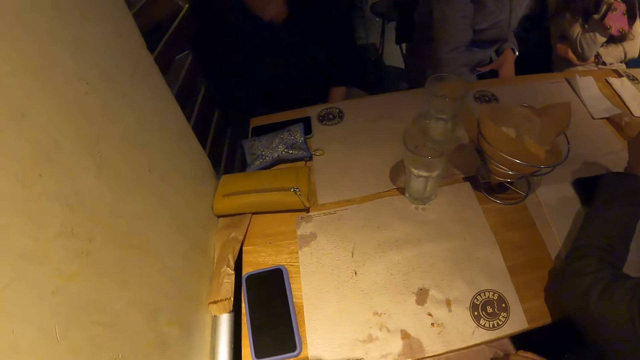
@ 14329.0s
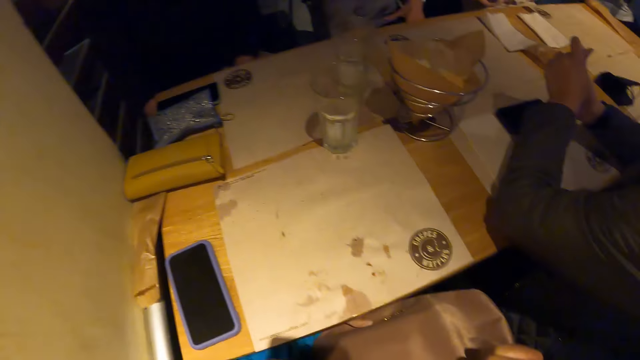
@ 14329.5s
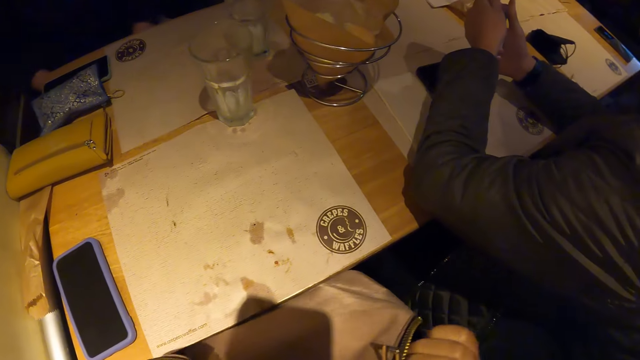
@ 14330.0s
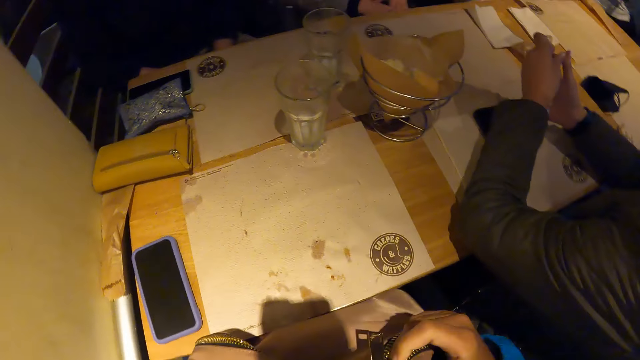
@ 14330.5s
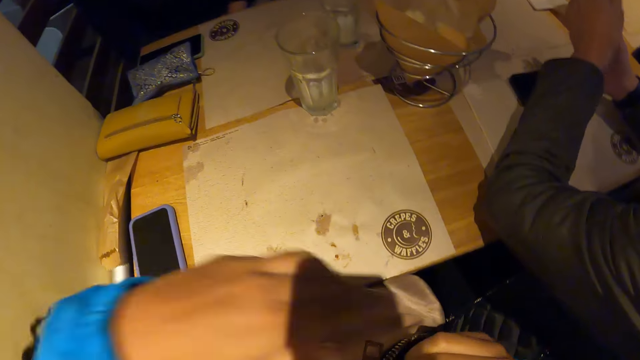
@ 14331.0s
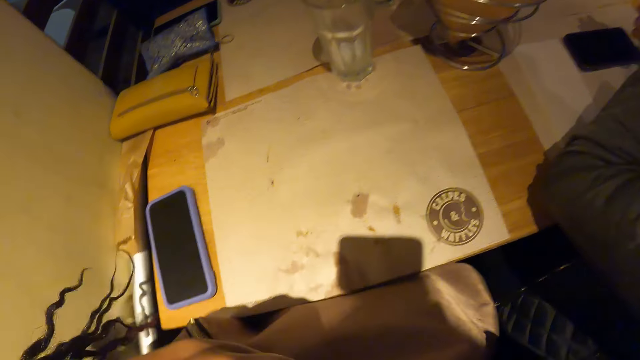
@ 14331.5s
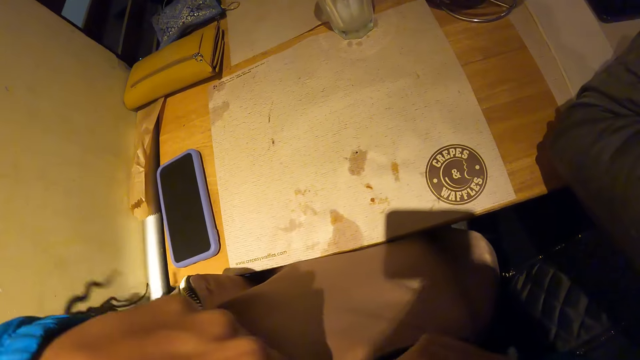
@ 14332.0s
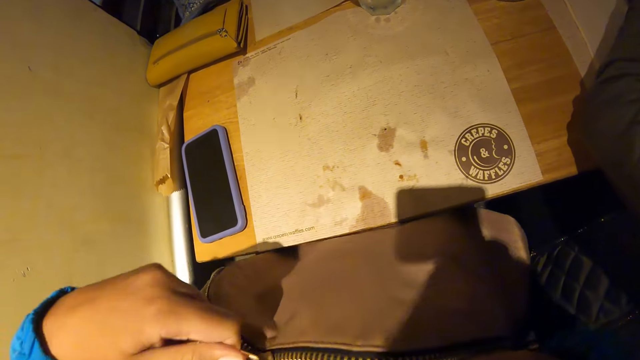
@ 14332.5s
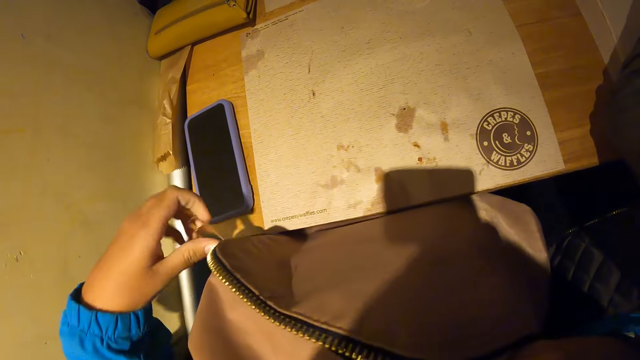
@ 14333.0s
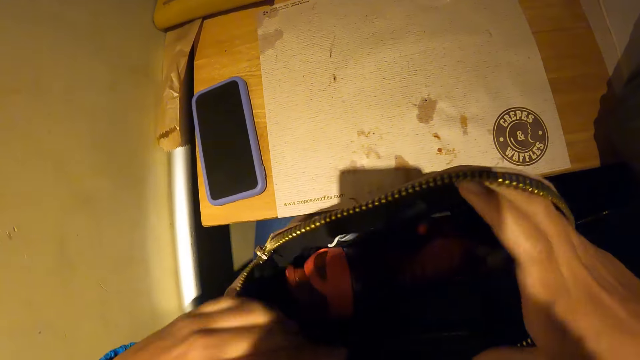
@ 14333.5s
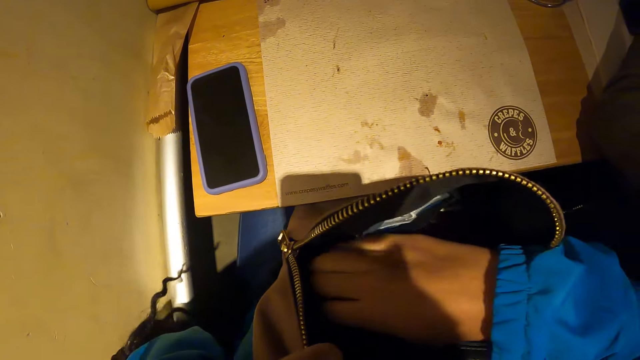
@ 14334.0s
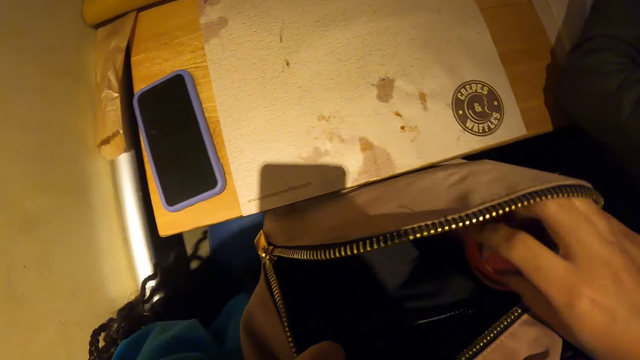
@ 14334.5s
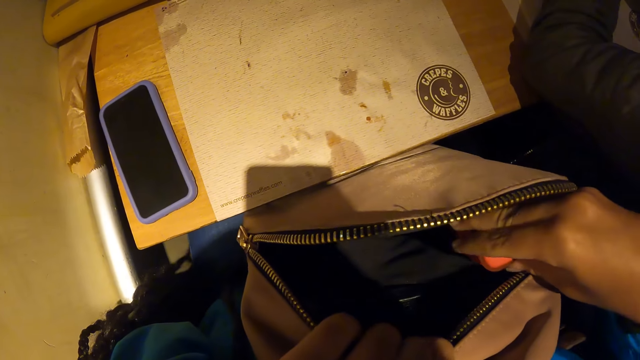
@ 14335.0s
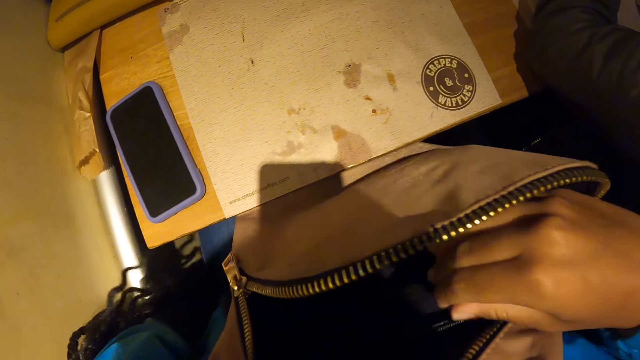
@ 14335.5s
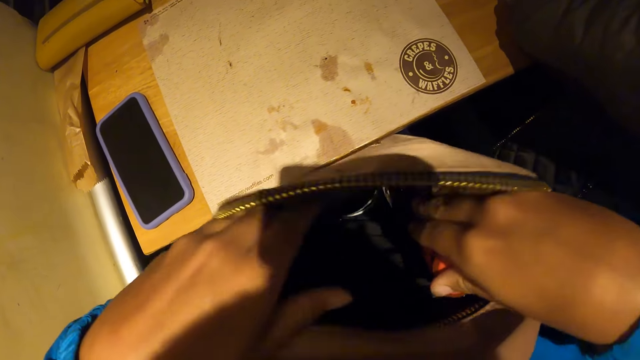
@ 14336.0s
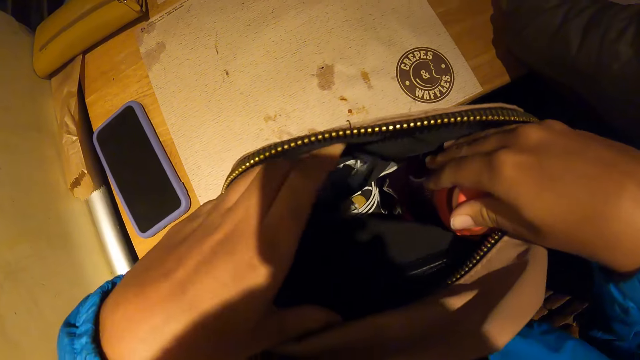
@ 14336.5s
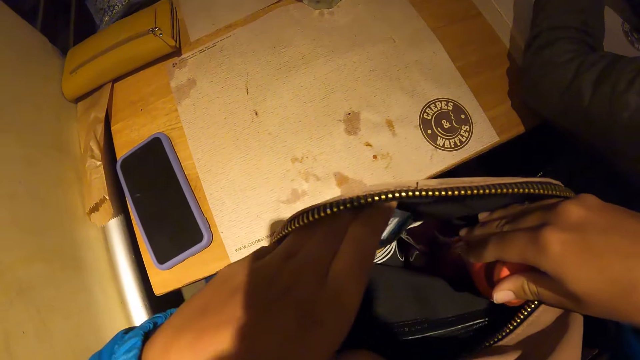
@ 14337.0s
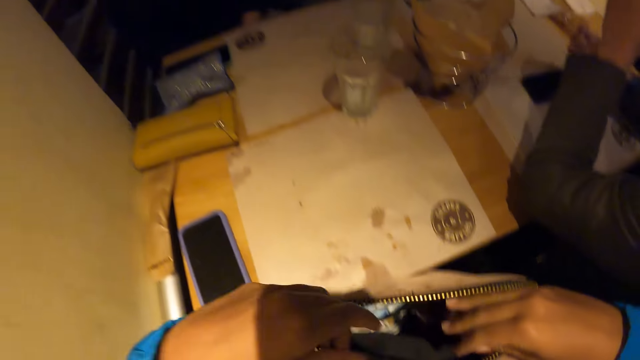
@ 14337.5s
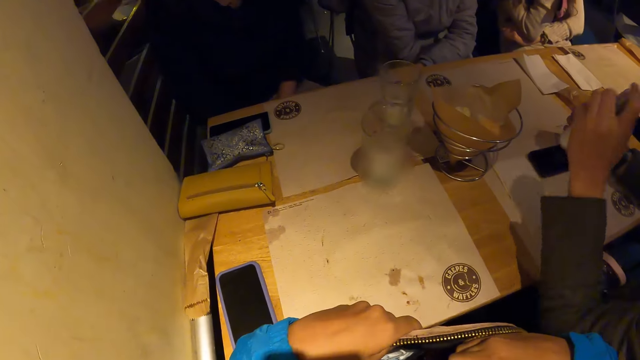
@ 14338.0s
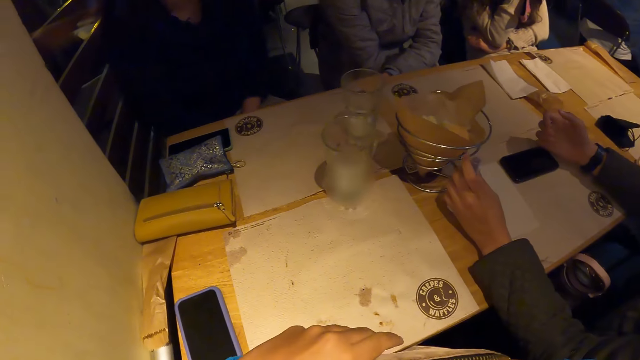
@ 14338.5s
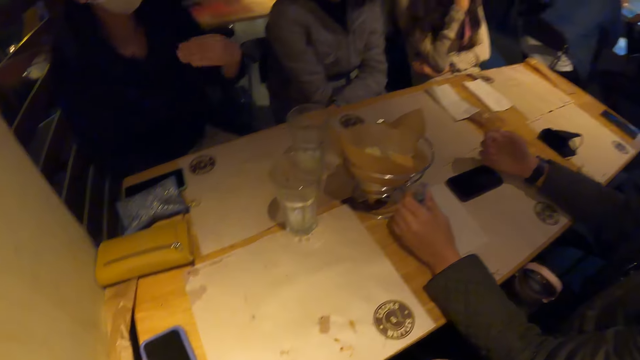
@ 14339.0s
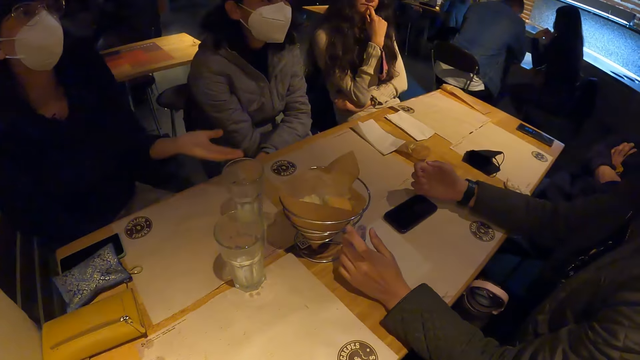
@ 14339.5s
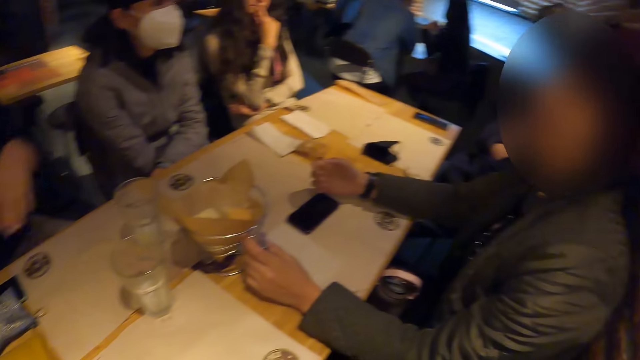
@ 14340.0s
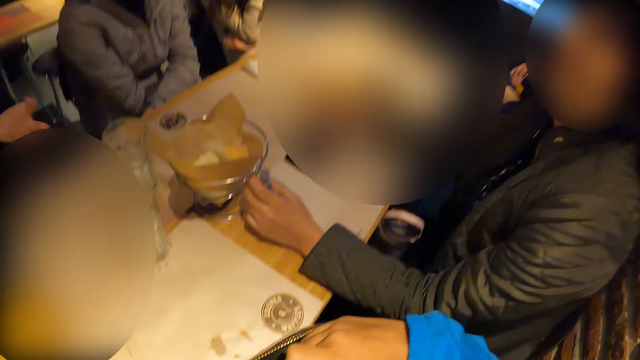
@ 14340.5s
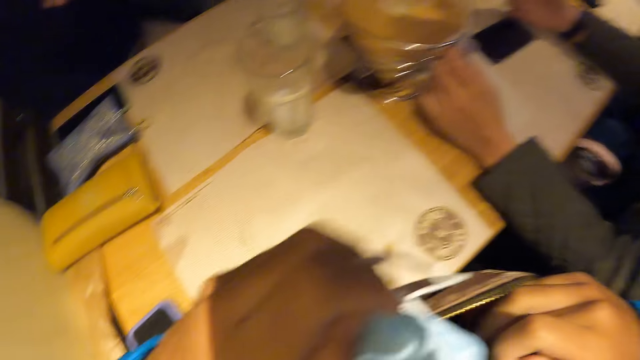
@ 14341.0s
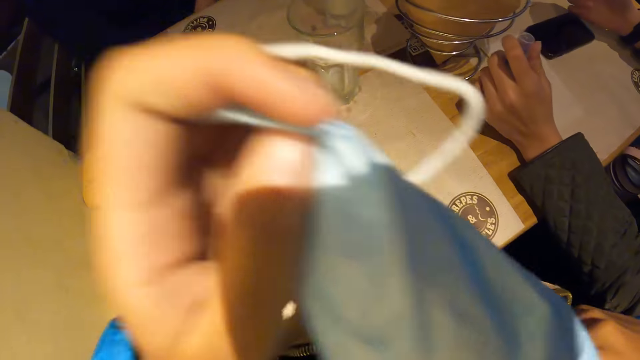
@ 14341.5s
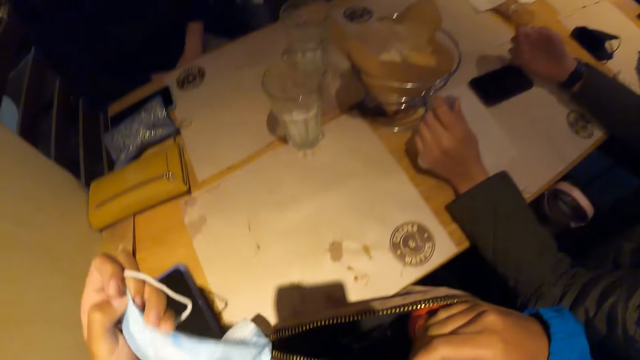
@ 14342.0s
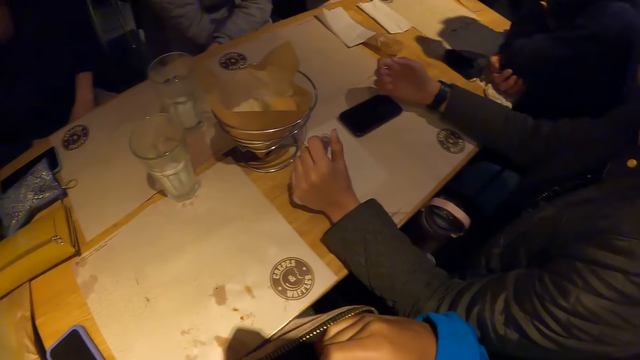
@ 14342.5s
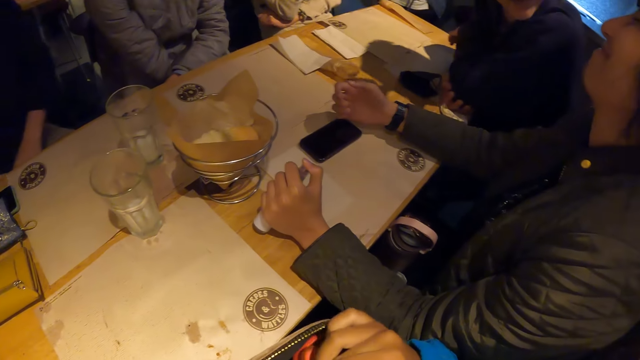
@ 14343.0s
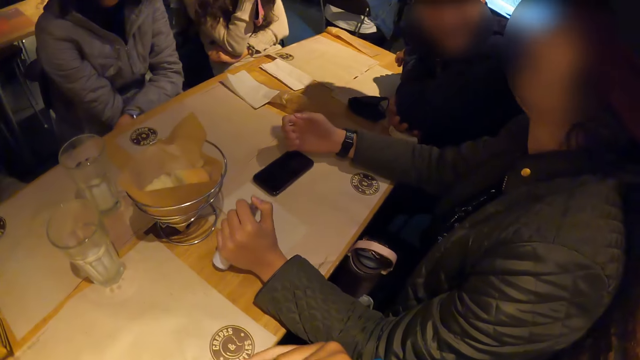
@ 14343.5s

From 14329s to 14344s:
The camera wearer unzips the bag or purse in her right hand with her left hand. A woman holds the hand sanitizer with her right hand. The camera wearer moves a water bottle in the bag with her right hand. She looks in the purse. The woman holds the hand sanitizer on the table with her left hand. The camera wearer removes a facemask from the bag with her left hand.

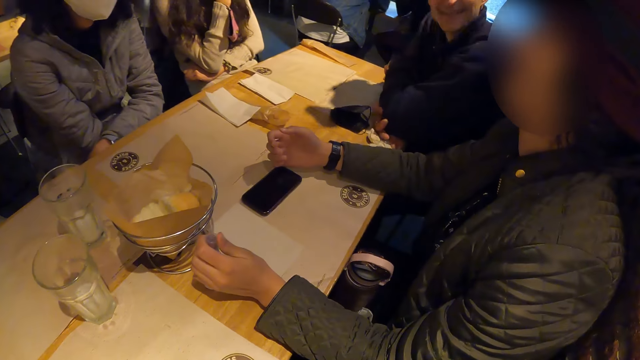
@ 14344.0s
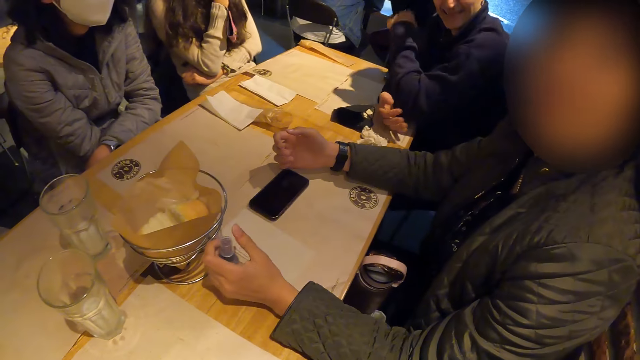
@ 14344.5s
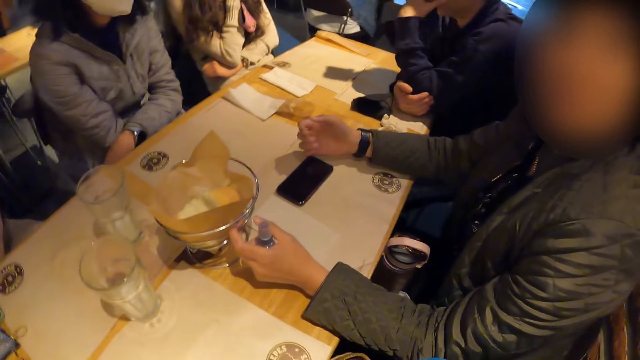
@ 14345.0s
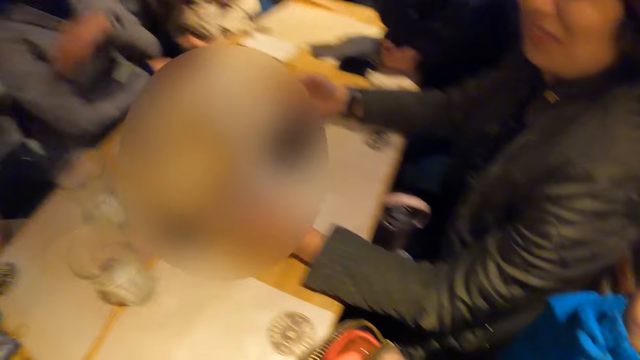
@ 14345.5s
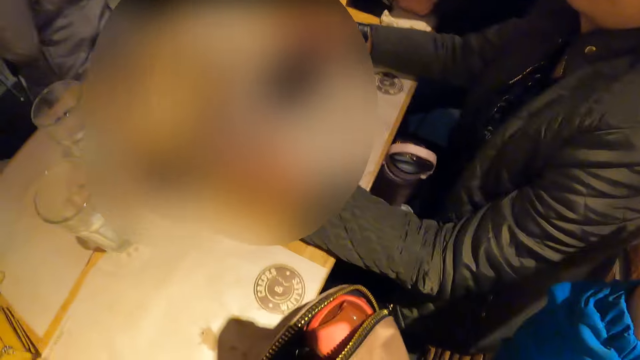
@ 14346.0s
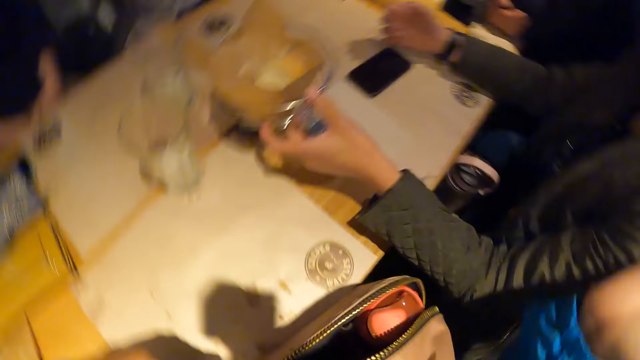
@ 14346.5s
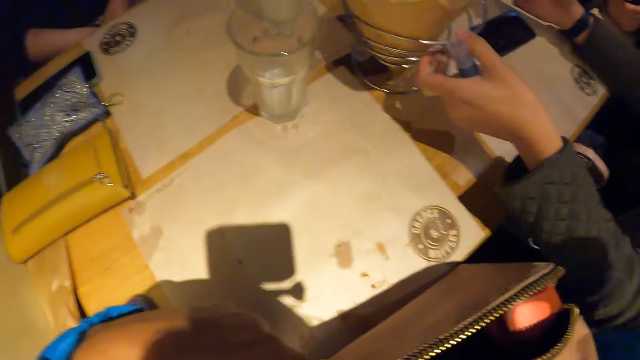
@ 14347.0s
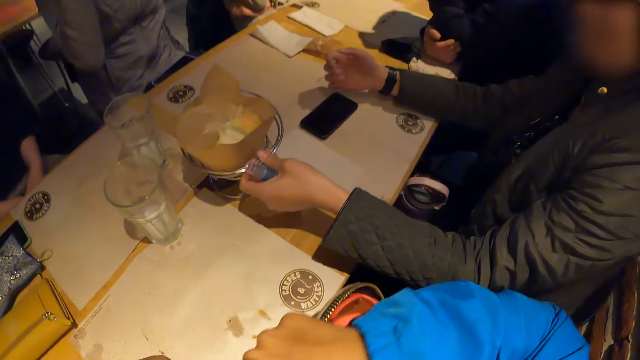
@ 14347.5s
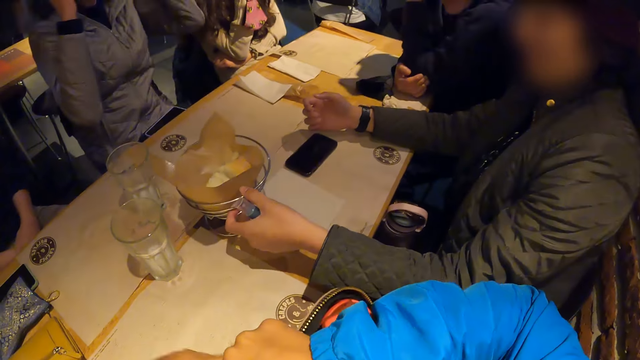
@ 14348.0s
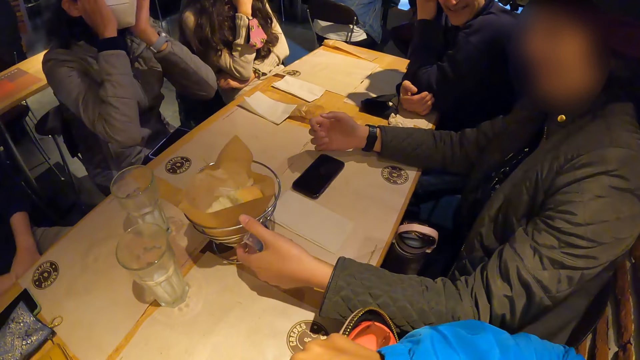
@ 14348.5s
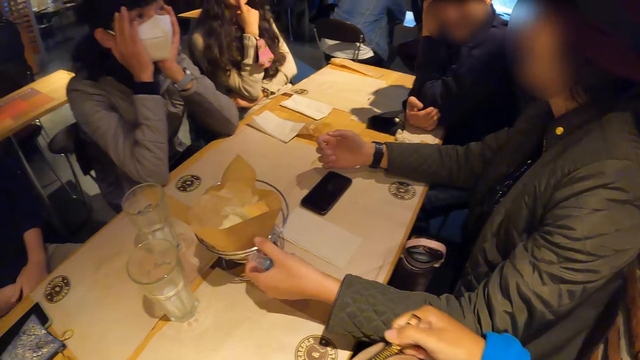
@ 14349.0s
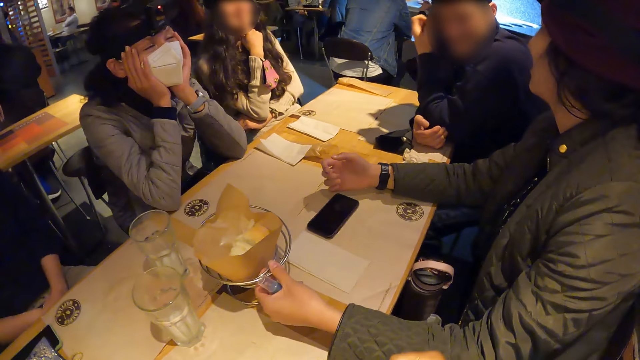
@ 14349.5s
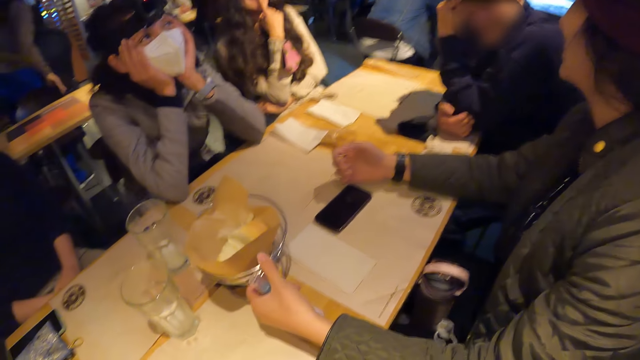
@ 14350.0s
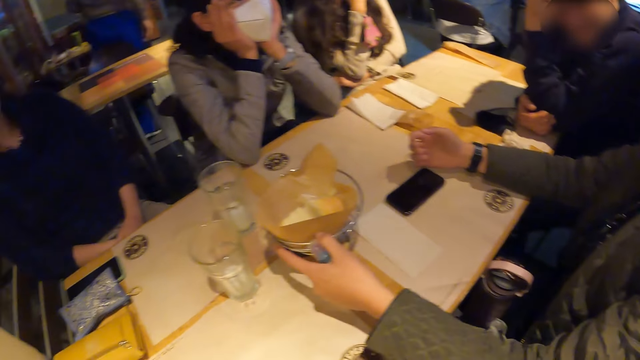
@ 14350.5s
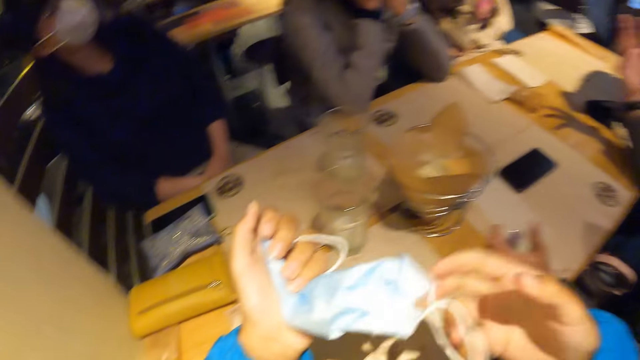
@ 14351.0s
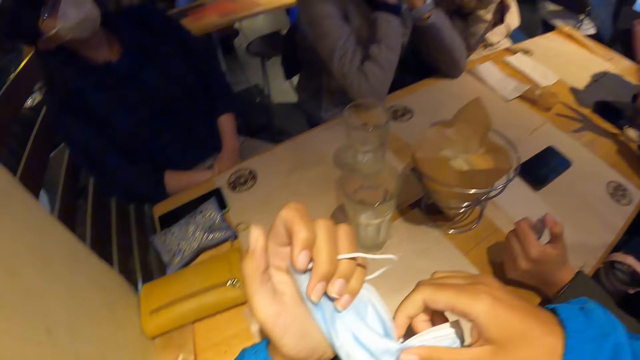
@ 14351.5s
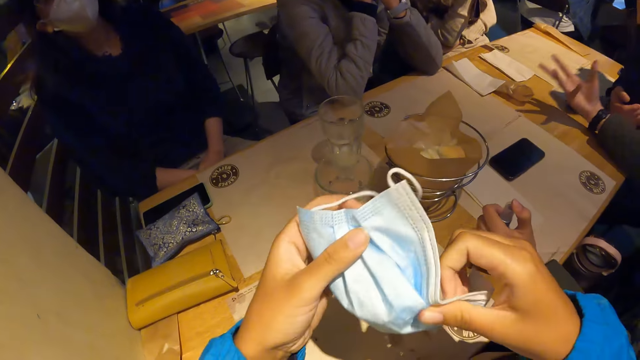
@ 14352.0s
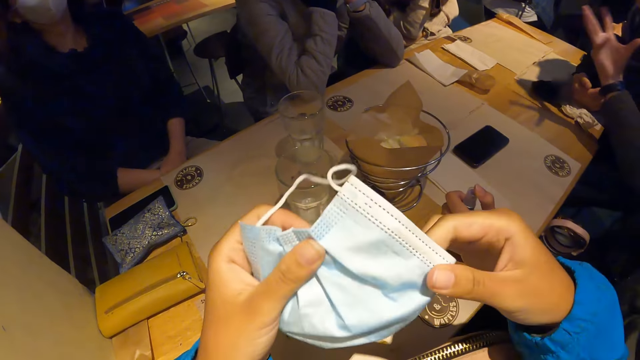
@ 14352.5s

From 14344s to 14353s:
The camera wearer zips the purse. They hold the facemask with both hands.
